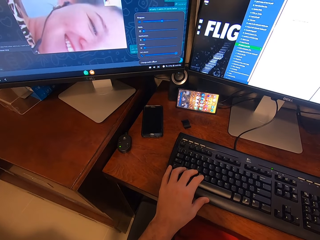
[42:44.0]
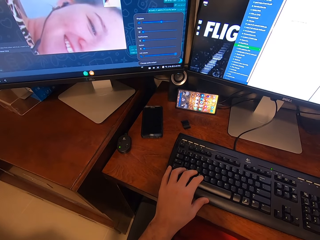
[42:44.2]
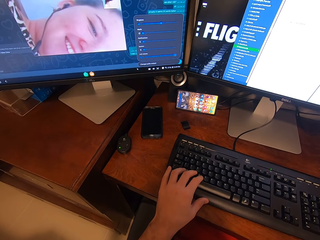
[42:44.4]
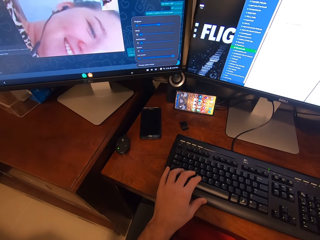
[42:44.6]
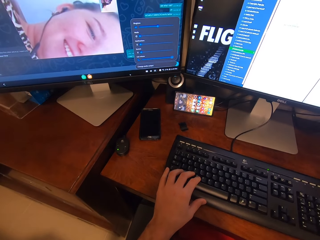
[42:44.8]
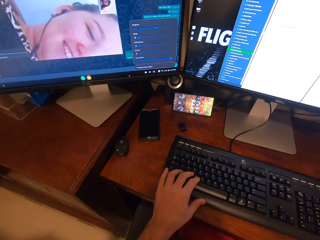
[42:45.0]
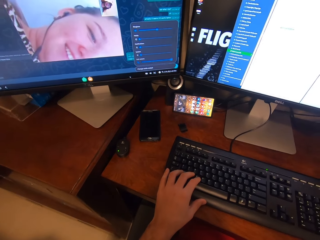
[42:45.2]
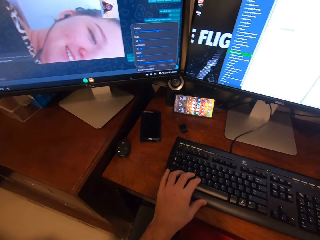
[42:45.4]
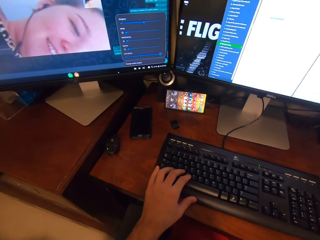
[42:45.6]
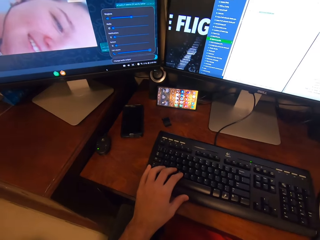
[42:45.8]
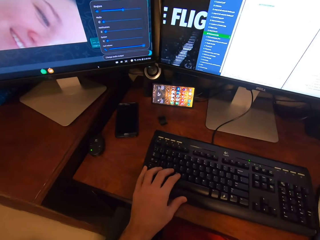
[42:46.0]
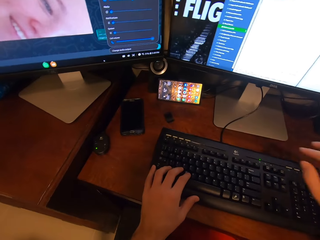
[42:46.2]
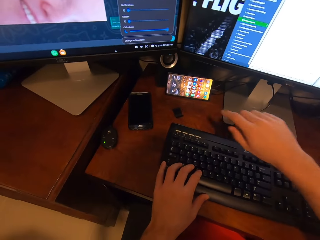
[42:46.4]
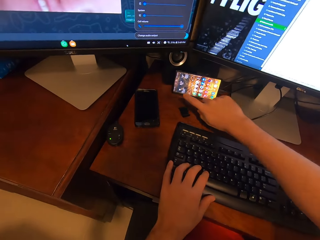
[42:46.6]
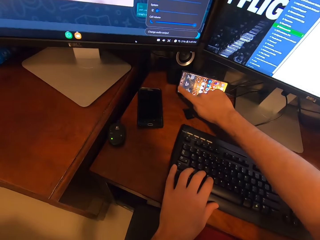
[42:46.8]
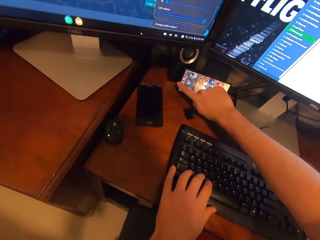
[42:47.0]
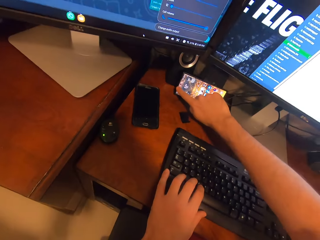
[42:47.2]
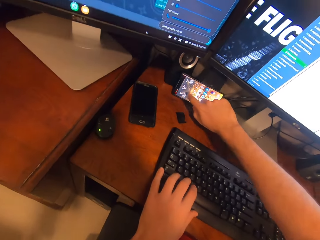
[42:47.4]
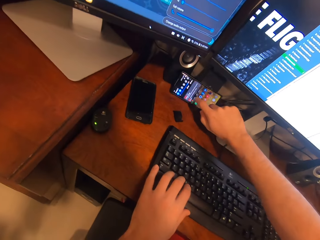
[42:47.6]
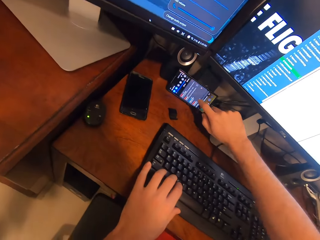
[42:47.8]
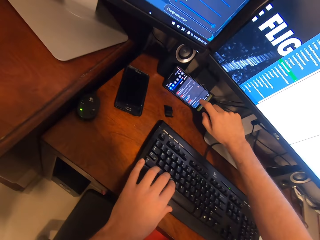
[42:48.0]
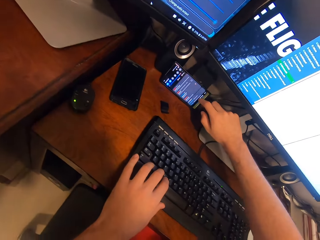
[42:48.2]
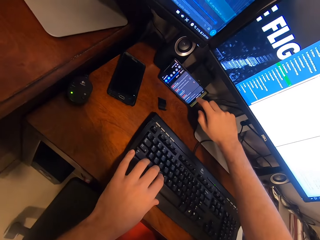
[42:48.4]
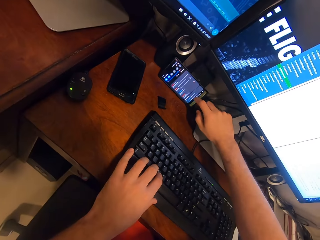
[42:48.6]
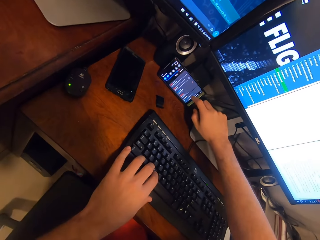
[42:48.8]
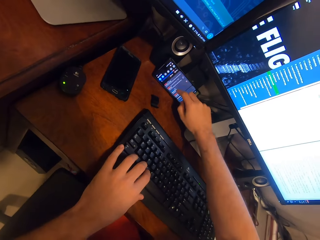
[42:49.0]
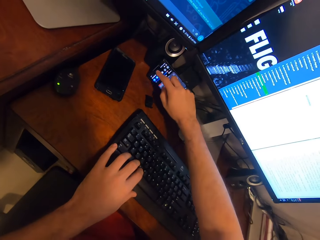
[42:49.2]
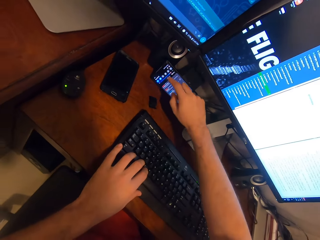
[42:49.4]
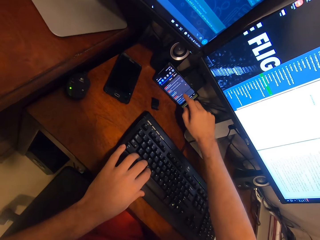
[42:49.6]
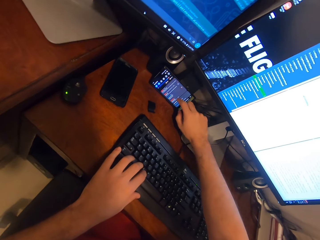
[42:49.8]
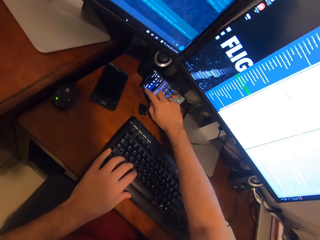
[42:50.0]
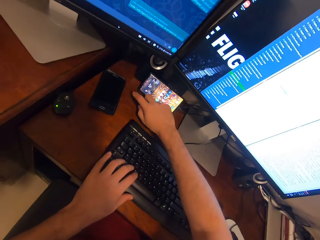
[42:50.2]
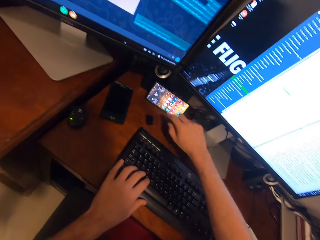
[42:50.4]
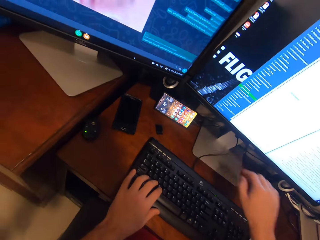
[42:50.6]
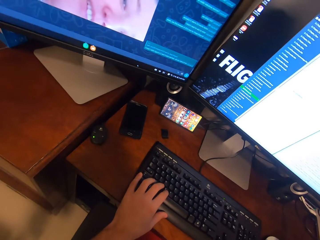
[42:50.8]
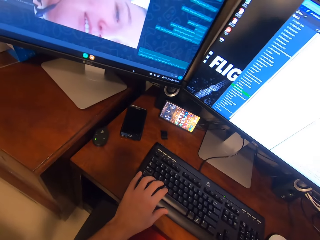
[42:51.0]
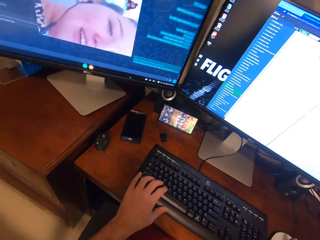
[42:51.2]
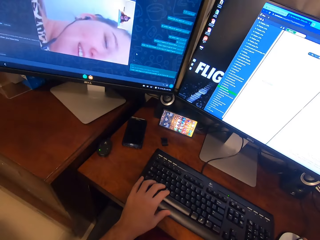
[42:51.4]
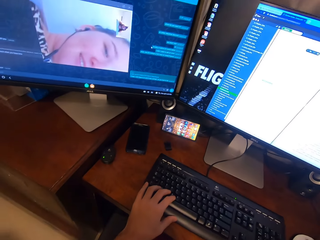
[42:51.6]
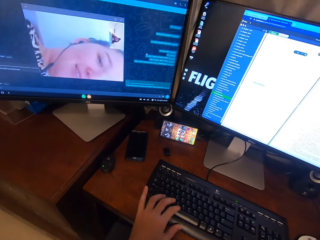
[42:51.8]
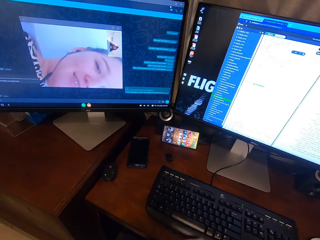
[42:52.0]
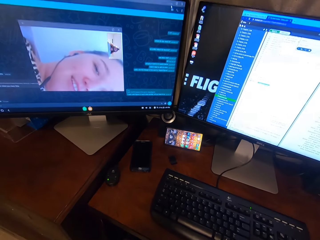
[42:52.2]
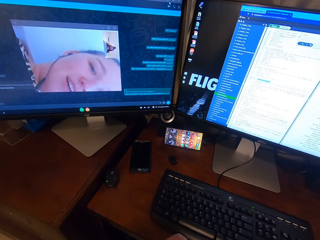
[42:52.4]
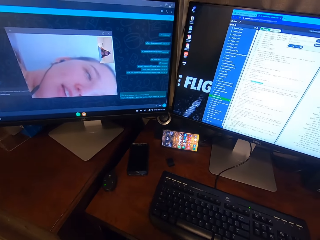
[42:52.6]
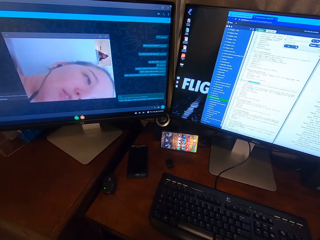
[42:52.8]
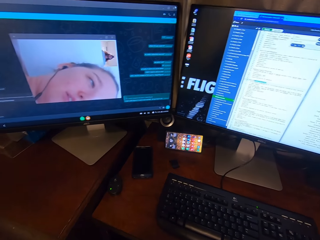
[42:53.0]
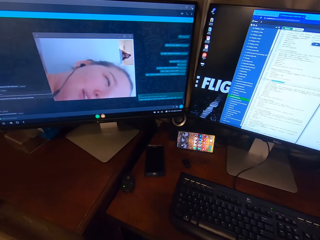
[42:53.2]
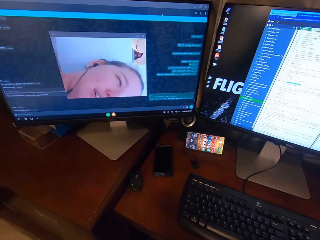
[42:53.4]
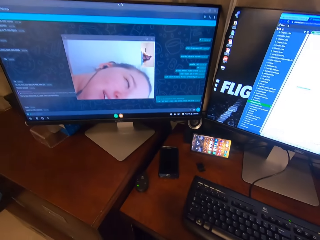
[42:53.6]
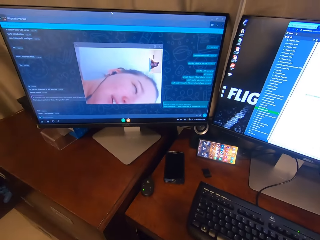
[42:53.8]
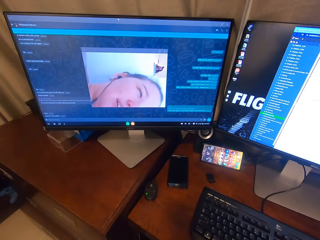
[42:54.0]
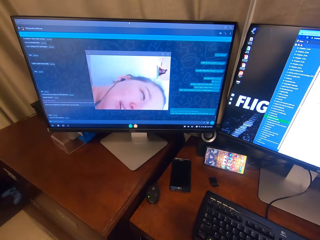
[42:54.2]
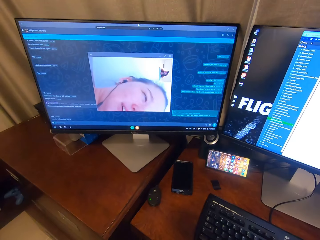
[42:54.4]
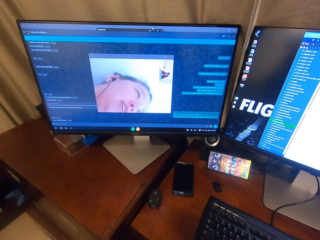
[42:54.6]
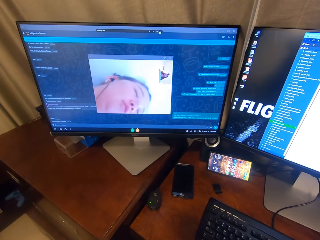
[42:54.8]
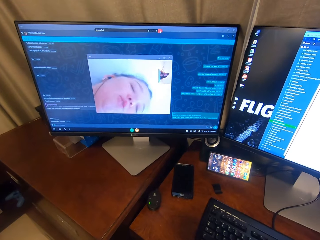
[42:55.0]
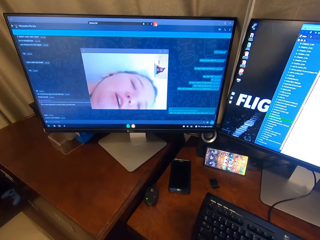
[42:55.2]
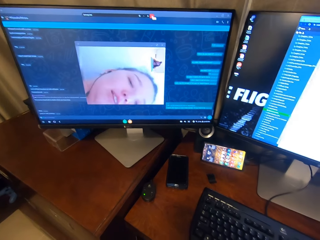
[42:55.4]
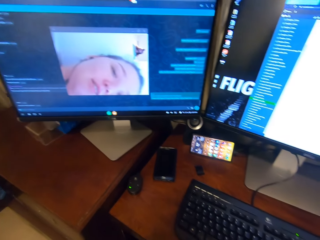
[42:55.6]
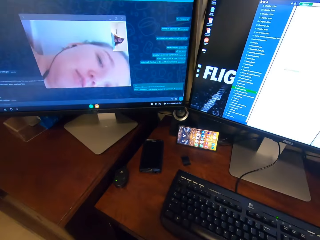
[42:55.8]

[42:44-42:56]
The camera wearer swipes the screen of the phone on the desk with his right hand. He holds the USB mouse attached to the desktop computer with his right hand. He removes his left hand from the keyboard attached to the desktop computer. He looks towards a monitor on the front left side.

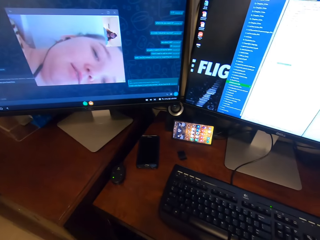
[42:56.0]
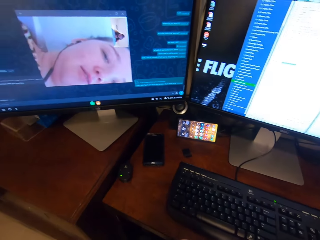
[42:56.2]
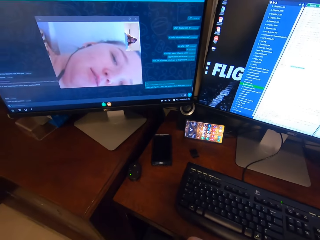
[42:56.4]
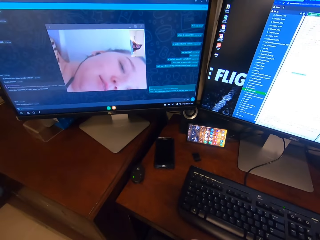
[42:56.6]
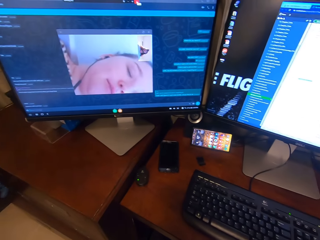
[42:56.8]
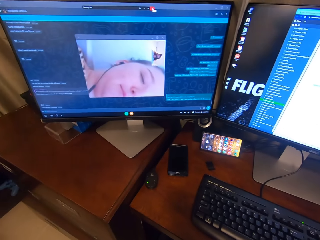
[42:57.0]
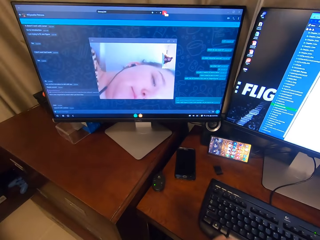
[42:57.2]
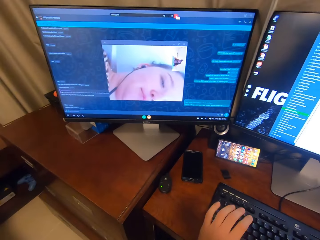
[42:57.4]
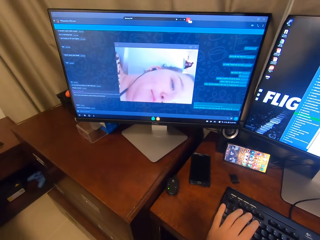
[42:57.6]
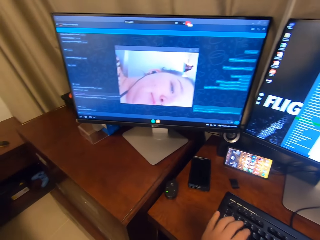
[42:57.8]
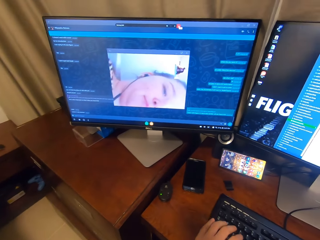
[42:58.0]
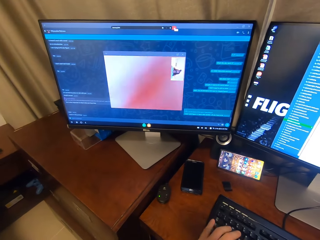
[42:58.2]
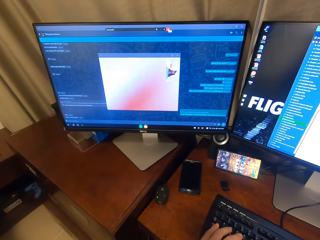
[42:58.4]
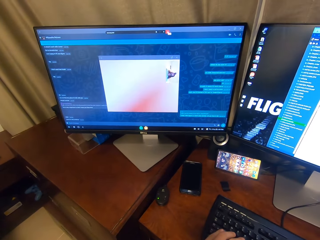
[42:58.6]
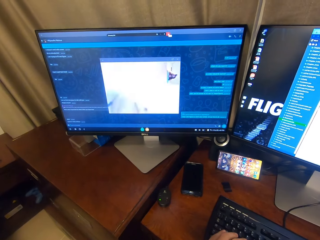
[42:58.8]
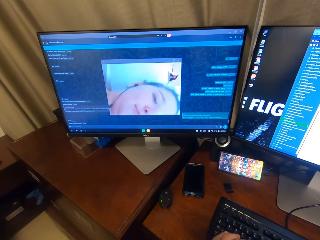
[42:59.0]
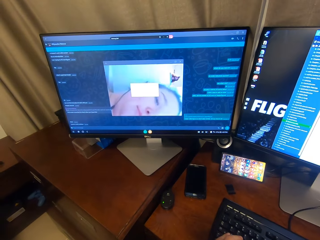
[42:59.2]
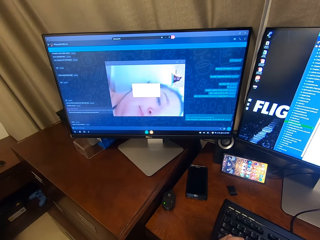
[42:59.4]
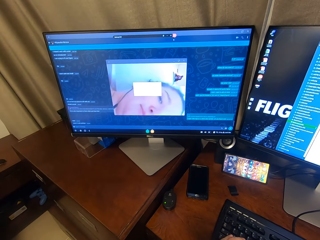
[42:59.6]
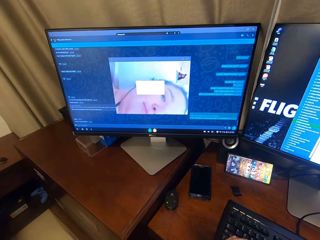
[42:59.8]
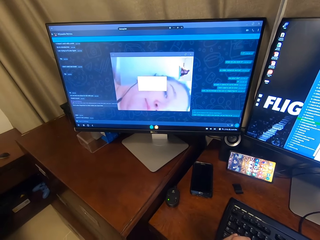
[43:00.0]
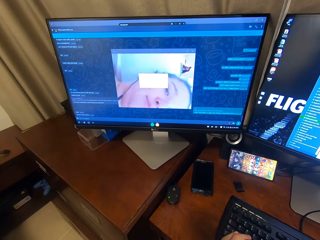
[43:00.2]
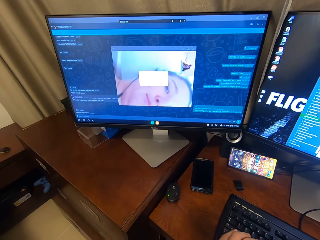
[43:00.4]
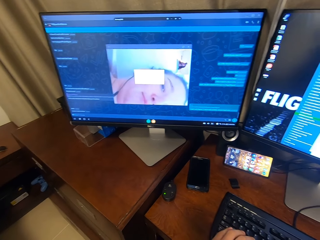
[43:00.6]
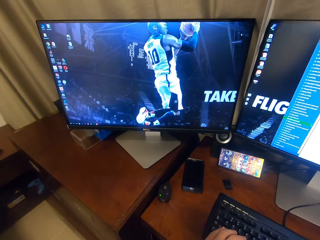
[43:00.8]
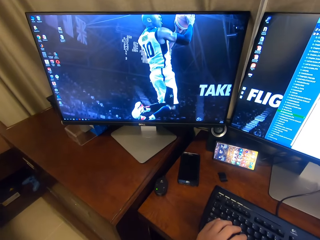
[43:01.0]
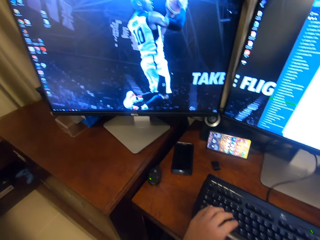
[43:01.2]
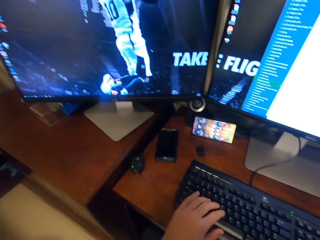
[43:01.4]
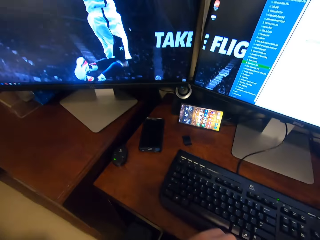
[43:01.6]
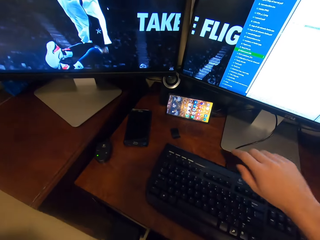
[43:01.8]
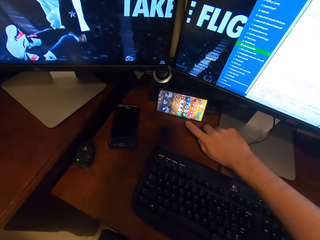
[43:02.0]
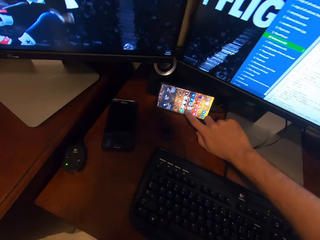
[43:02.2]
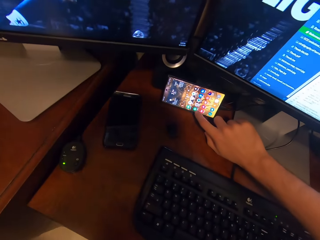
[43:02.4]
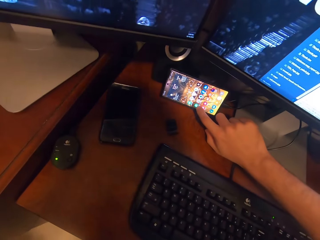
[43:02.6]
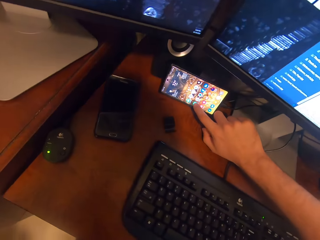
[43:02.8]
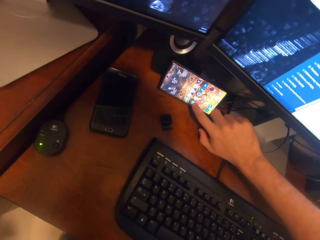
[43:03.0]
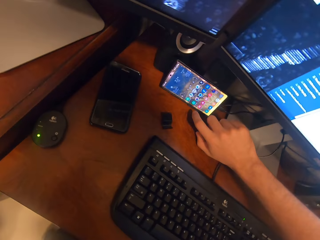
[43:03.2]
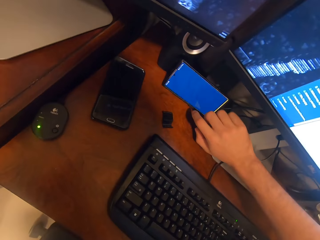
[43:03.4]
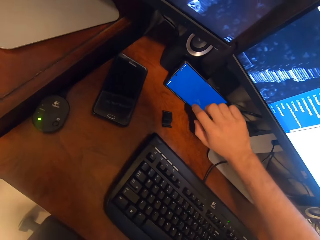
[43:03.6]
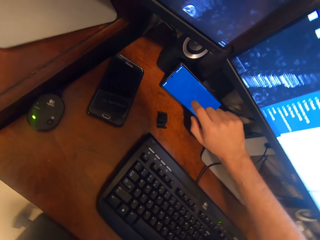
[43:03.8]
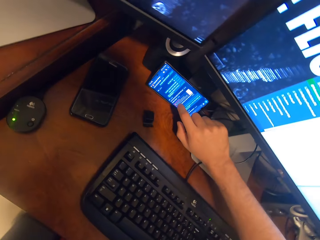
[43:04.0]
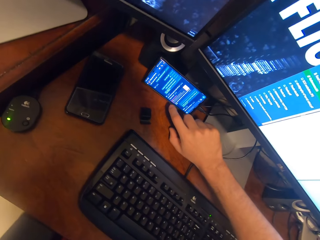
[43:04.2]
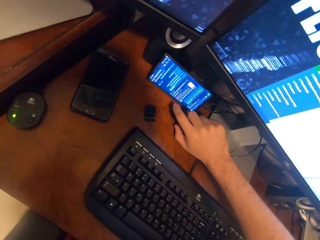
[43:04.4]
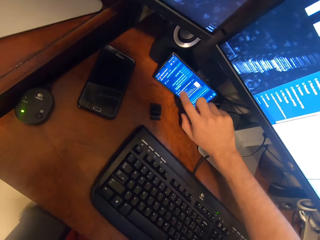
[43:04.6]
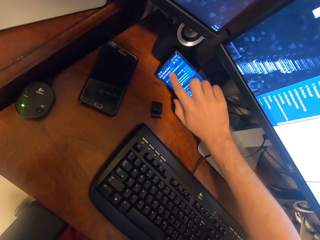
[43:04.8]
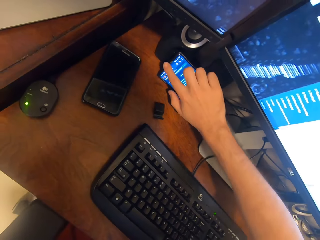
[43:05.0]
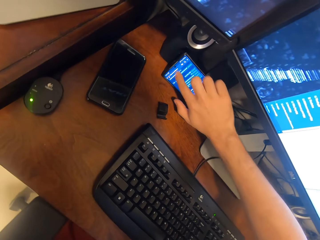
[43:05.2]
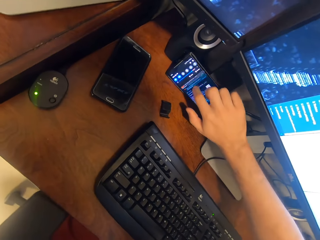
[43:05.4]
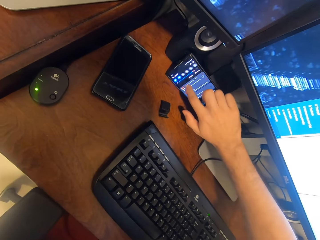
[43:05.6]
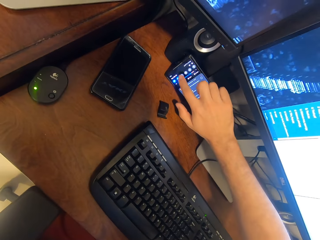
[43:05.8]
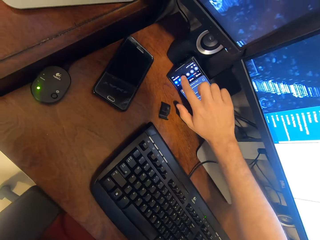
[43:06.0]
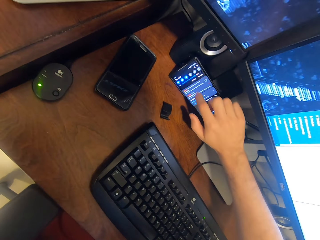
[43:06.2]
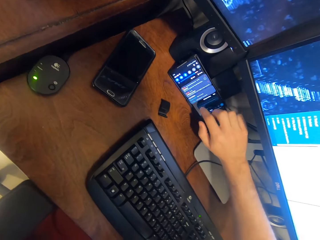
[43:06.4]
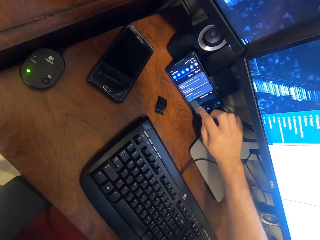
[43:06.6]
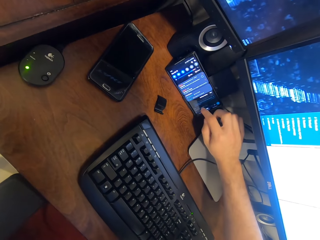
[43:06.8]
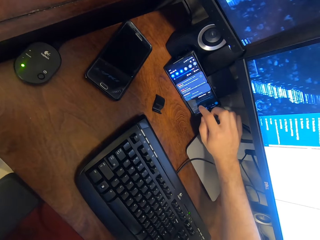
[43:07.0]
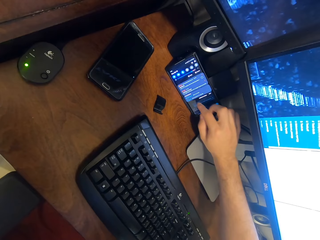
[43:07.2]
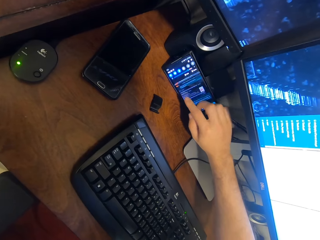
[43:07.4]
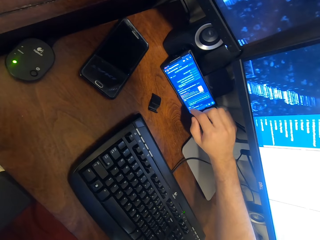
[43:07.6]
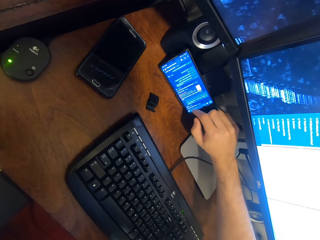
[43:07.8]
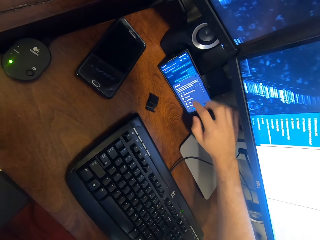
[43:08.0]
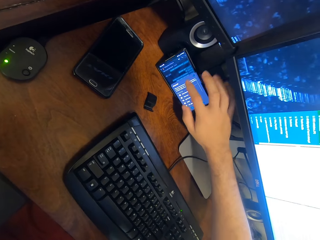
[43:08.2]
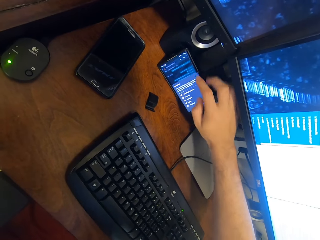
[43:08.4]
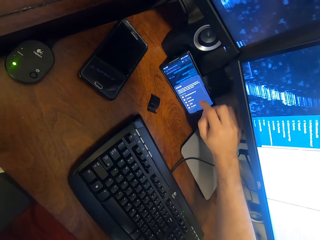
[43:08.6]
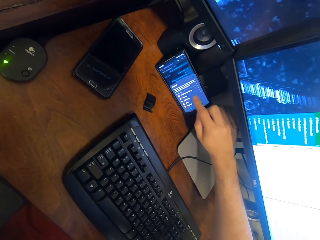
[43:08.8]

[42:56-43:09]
The camera wearer drops the left hand on the keyboard. He types on the keyboard attached to the desktop computer with his left hand. He removes his left hand from the keyboard attached to the desktop computer. He taps the screen of the phone on the desk with his right hand. He swipes the screen of the phone on the desk with his right hand. He taps the screen of the phone on the desk with his right hand. He swipes the screen of the phone on the desk with his right hand.
